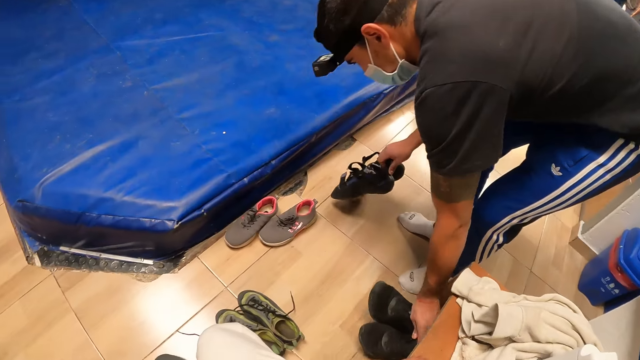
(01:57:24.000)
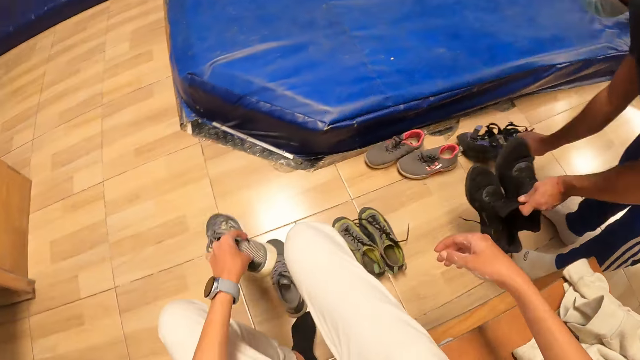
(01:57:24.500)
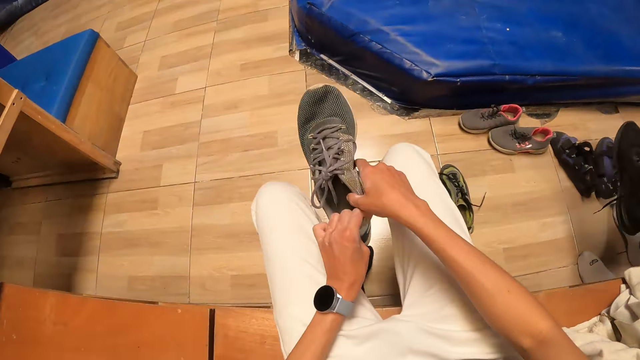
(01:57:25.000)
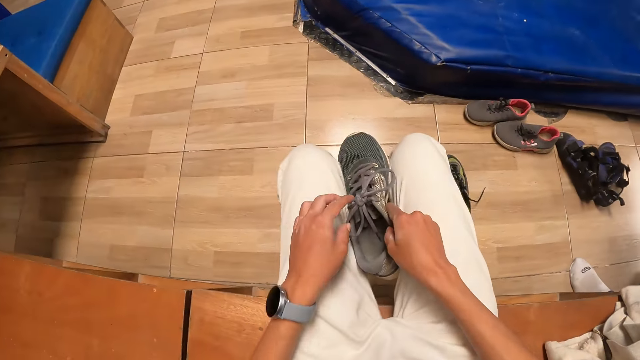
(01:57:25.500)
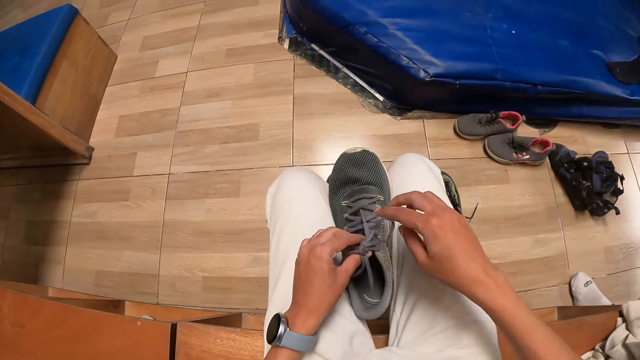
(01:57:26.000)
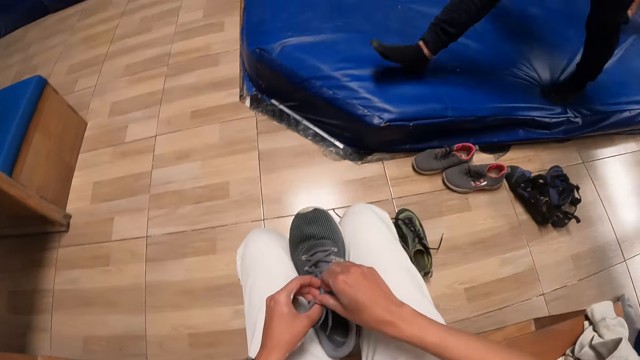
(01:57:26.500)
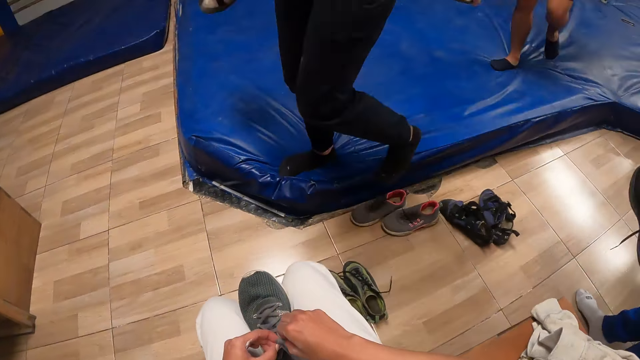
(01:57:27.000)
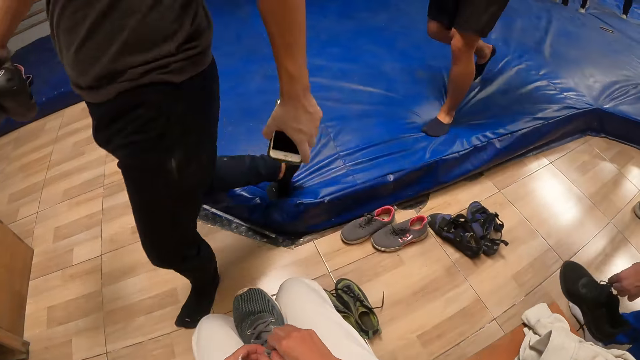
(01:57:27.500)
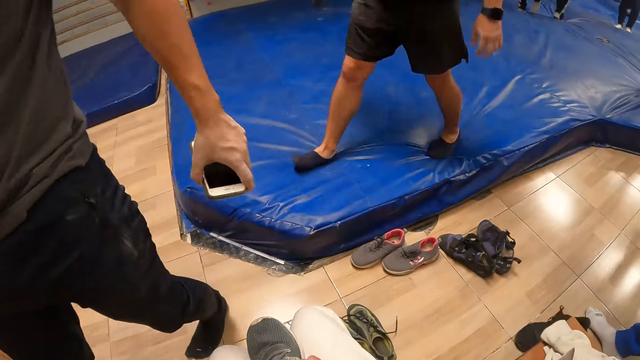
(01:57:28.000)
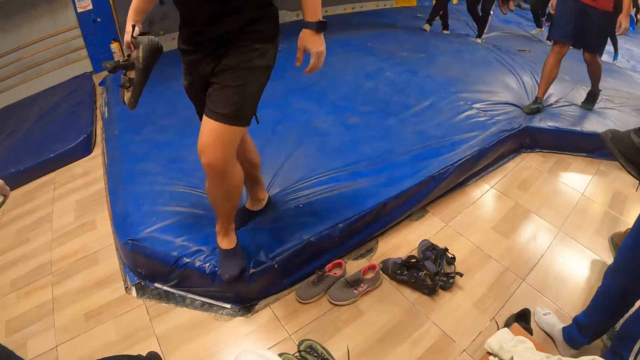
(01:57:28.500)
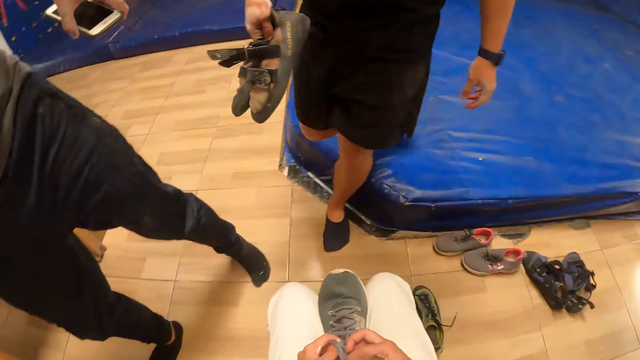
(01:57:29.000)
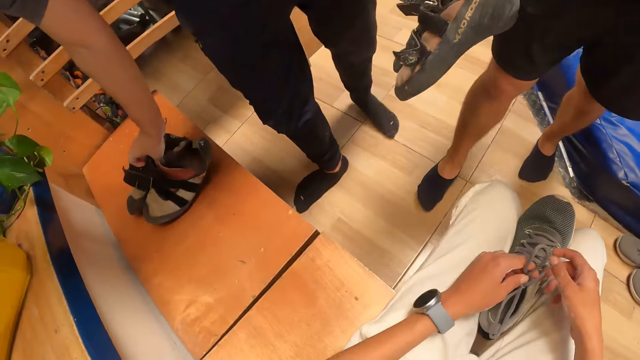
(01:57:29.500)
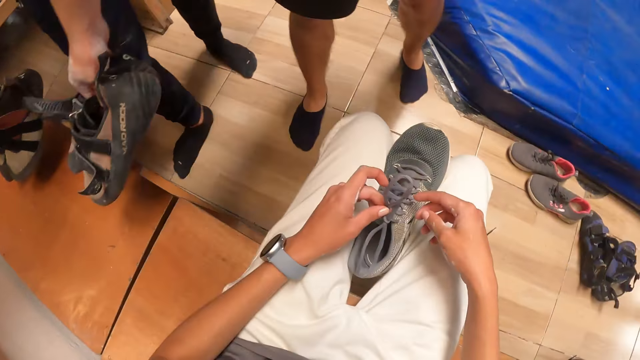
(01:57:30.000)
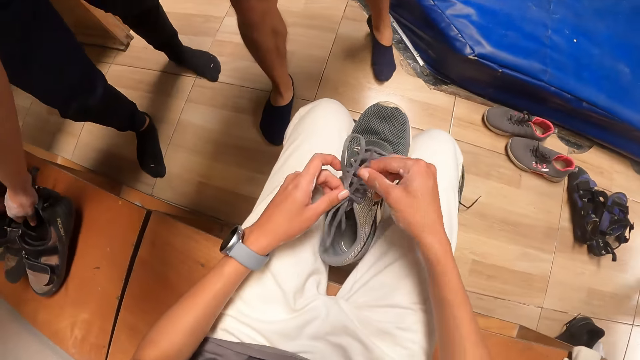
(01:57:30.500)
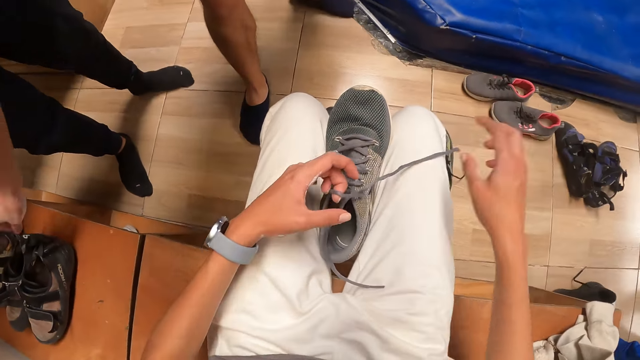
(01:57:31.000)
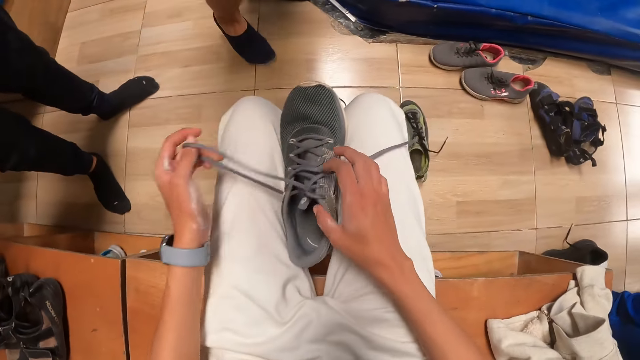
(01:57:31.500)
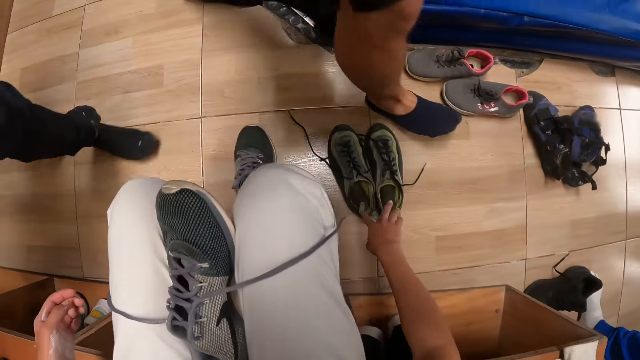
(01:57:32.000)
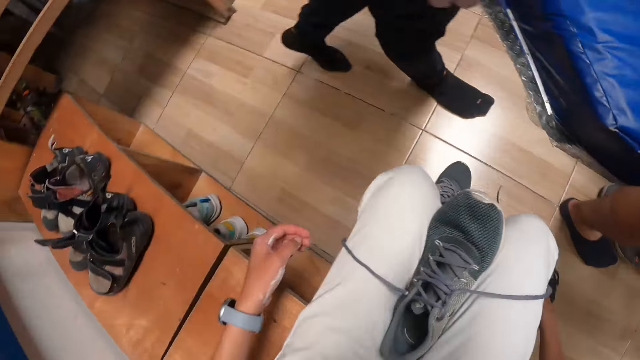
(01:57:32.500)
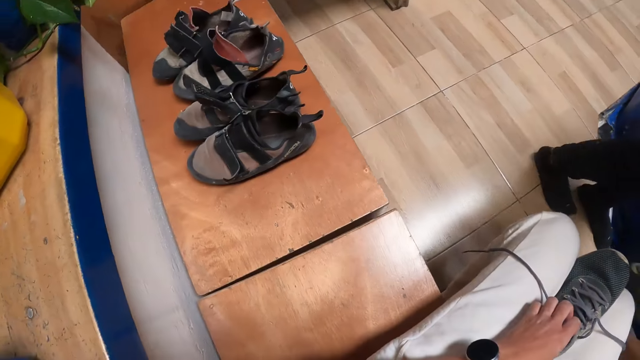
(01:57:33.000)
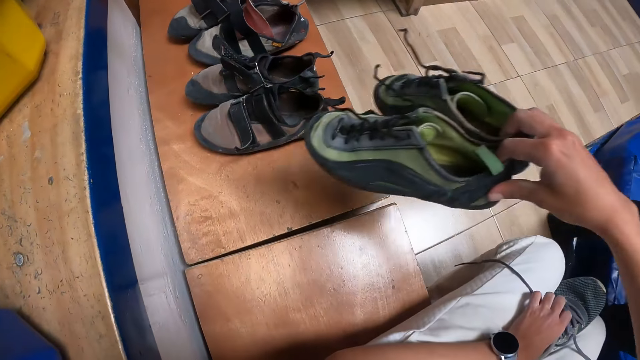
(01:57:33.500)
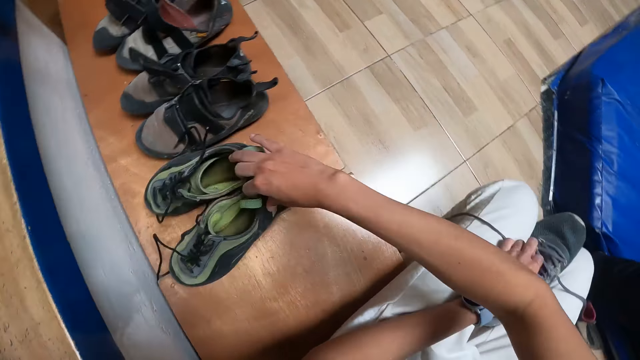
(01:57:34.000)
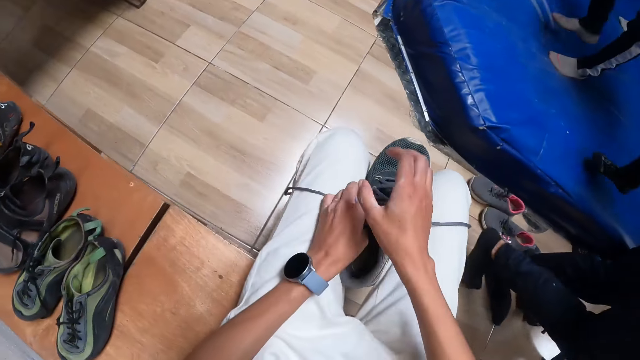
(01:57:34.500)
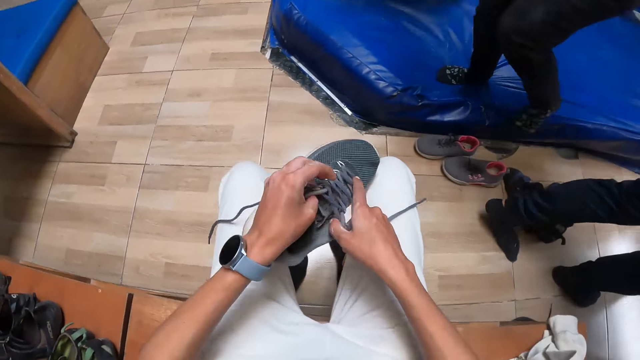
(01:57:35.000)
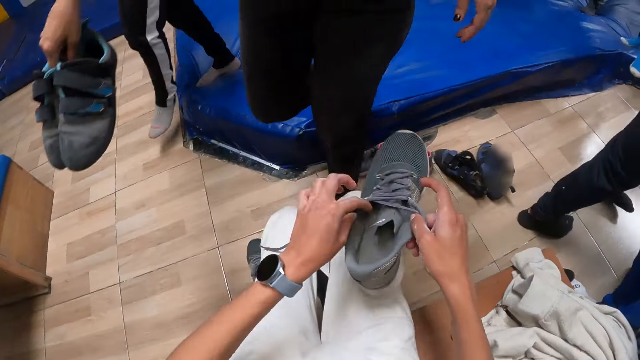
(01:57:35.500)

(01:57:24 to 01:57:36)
A man picks a black shoe from the shelf with his left hand. The man drops a black sandal in his right hand on the ground. The camera wearer picks the grey shoe from the floor with his left hand. He loosens the grey shoe lace with both hands. He picks the green shoe from the ground with his right hand. He drops the green shoe on the shelf with his right hand.

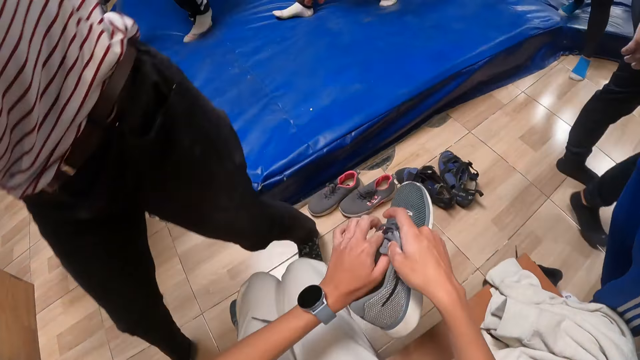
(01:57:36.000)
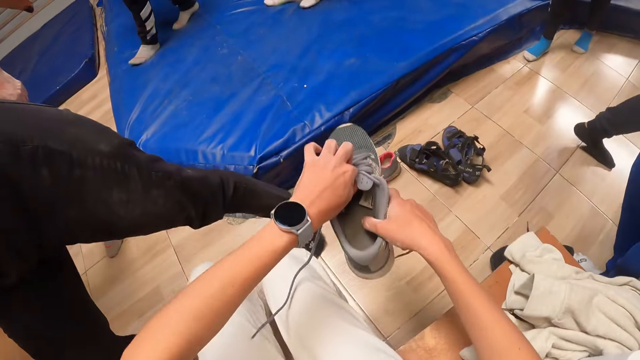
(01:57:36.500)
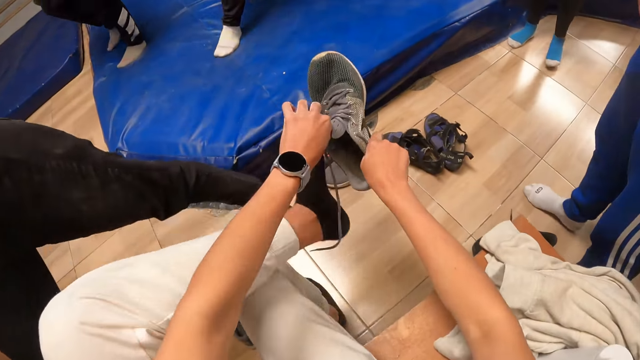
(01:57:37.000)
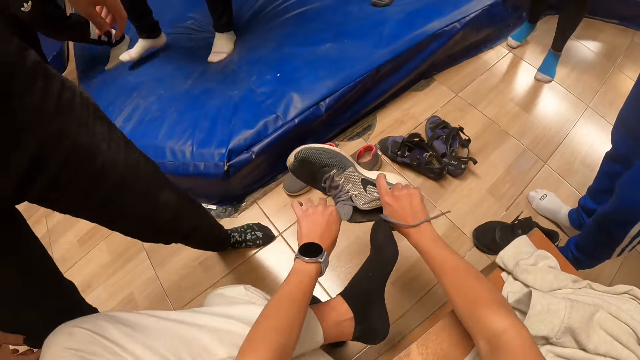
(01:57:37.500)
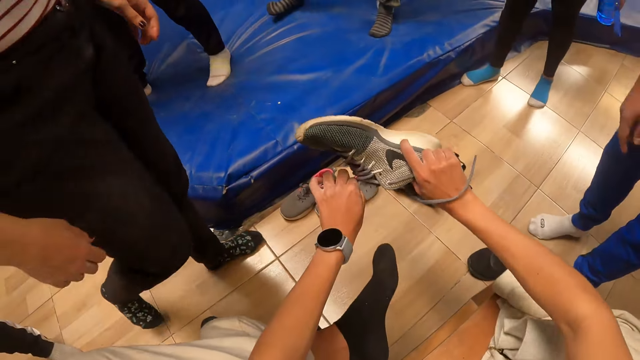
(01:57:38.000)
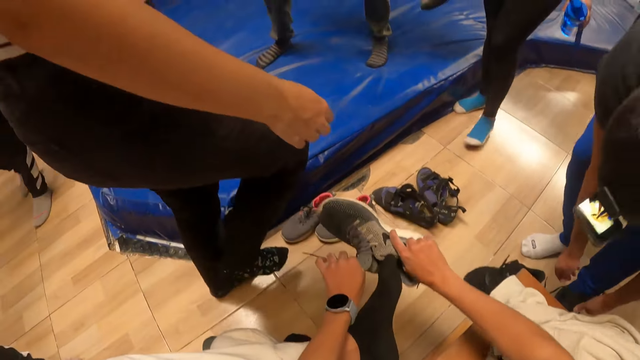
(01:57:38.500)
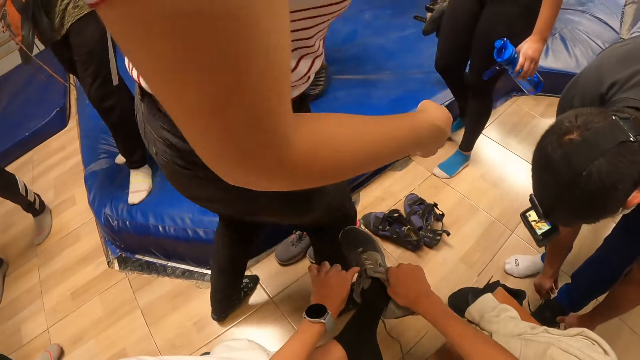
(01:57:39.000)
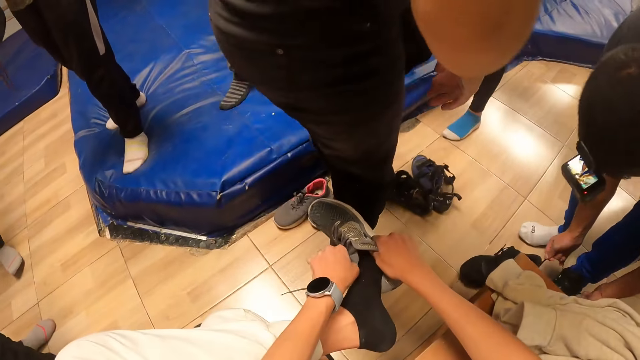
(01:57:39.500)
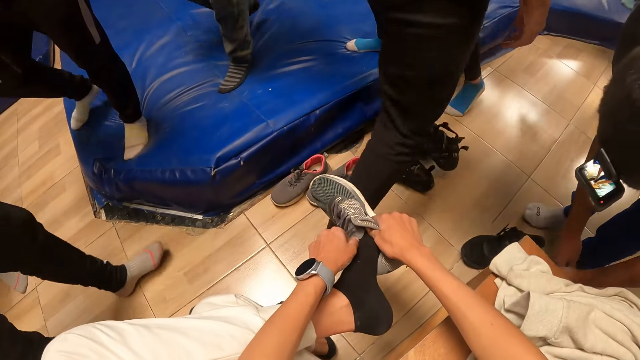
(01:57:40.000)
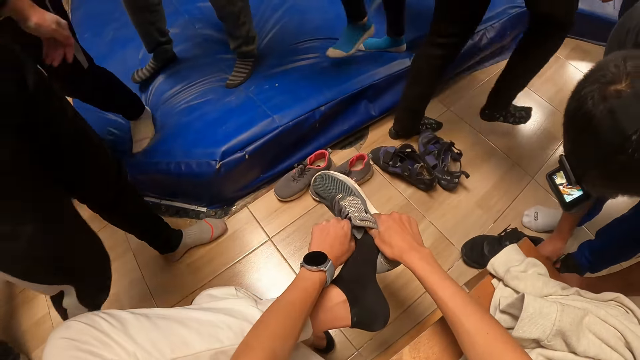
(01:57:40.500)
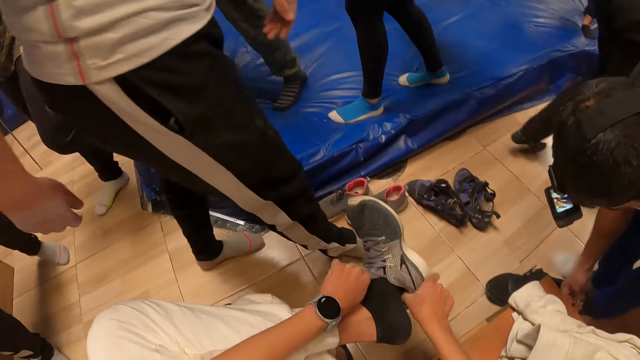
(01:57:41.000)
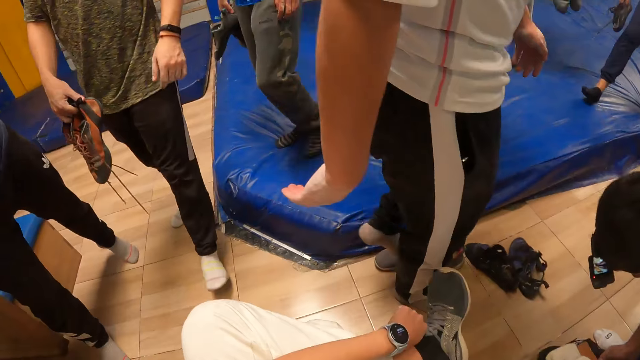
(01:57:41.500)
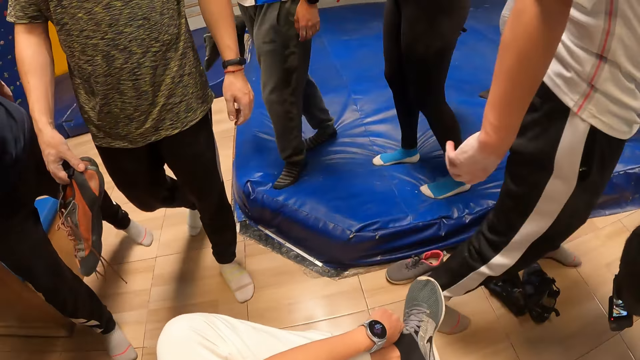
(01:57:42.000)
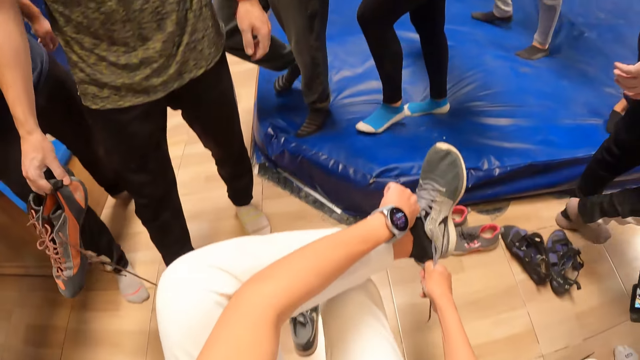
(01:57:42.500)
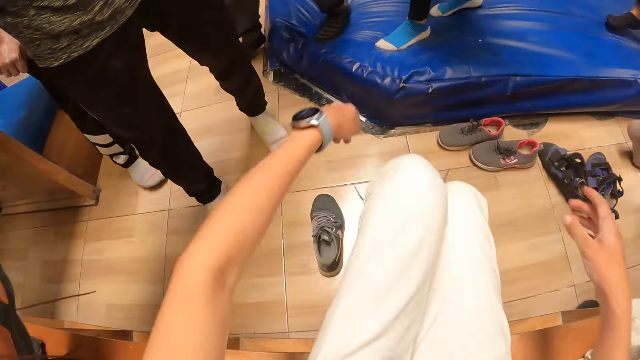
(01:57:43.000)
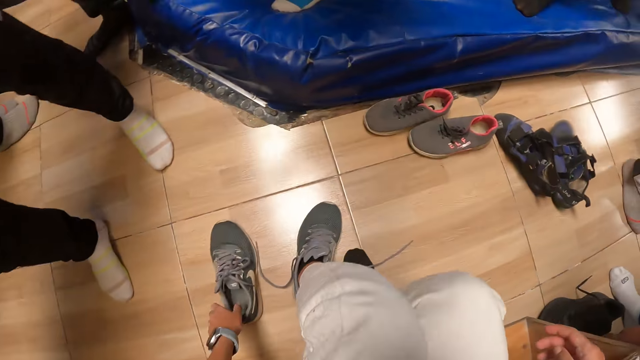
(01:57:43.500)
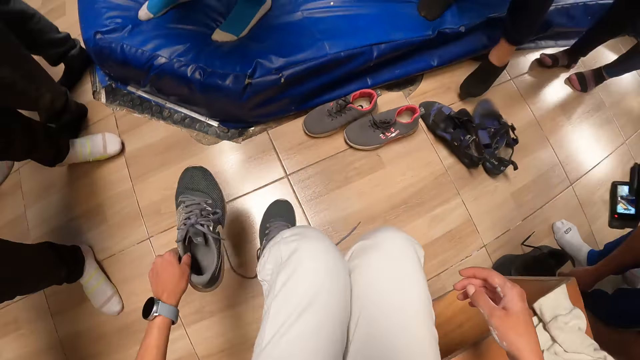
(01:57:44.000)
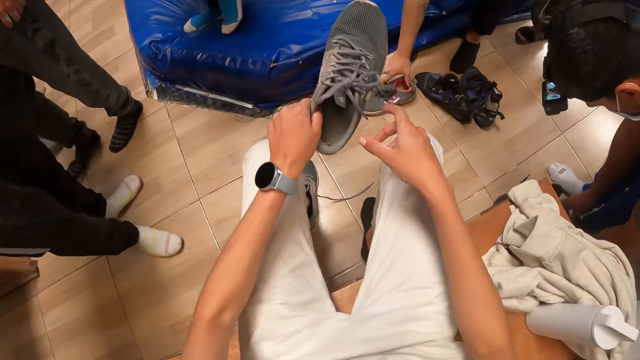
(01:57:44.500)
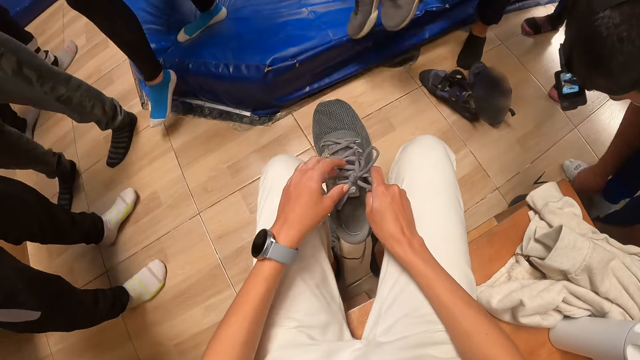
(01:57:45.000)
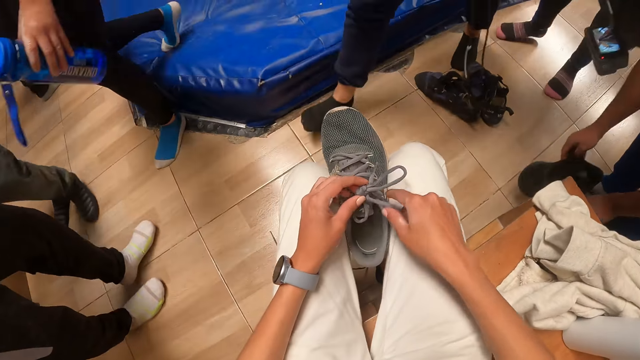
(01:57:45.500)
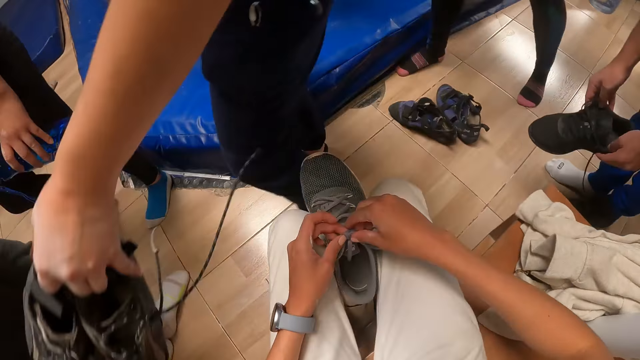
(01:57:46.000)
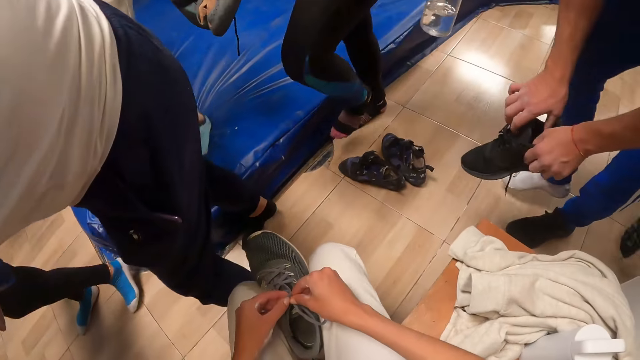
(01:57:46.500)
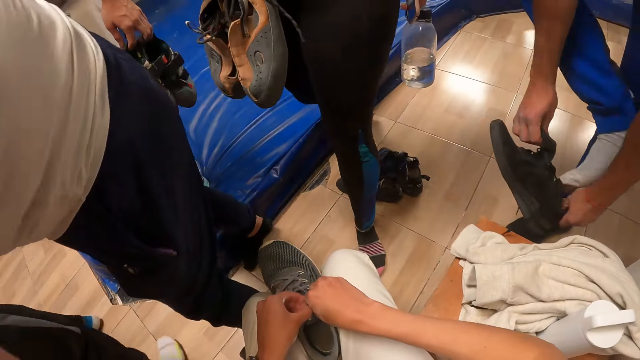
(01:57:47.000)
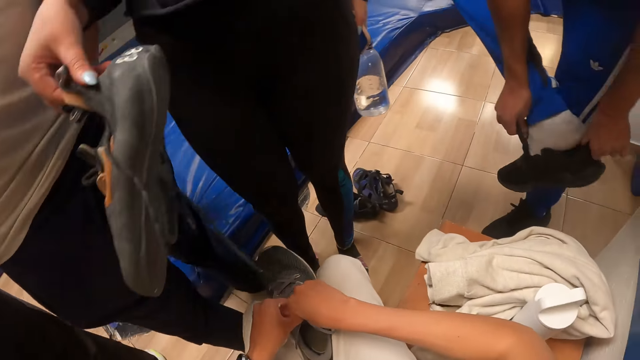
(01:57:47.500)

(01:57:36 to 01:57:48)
The camera wearer wears the shoe in both hands on his left leg. The man ties the black shoe lace on his left leg with both hands. The camera wearer picks the grey shoe from the ground with his left hand. He unties the grey shoe lace with both hands. The man picks the black shoe from the floor with both hands and wears the shoe in his hands on his right leg.
